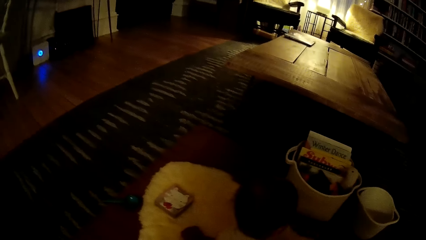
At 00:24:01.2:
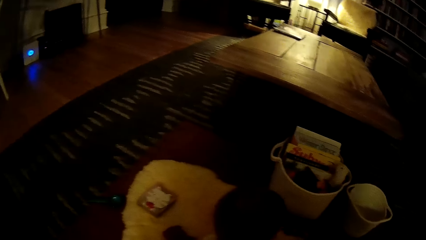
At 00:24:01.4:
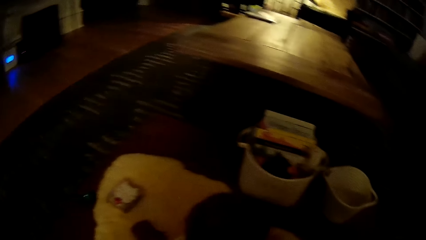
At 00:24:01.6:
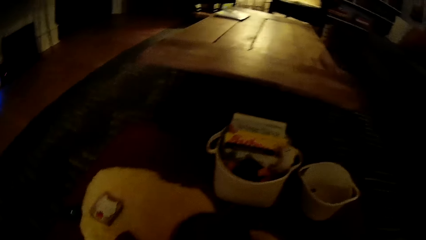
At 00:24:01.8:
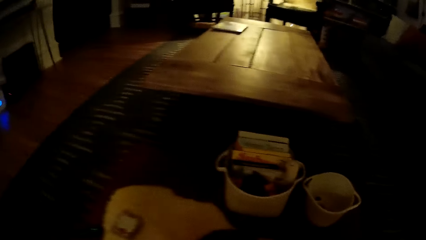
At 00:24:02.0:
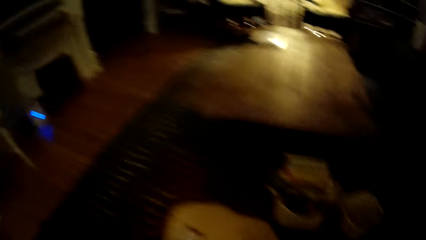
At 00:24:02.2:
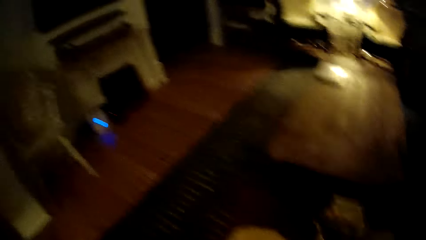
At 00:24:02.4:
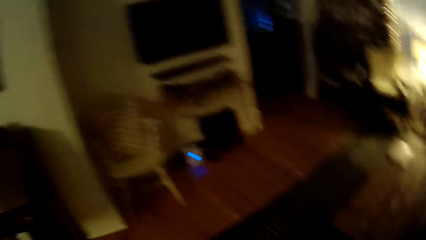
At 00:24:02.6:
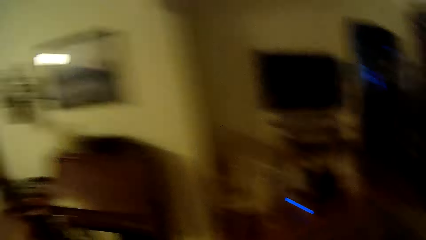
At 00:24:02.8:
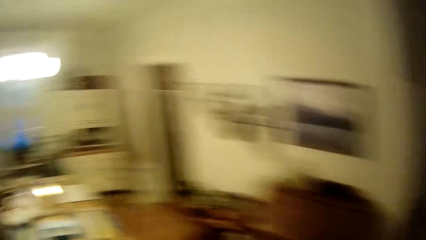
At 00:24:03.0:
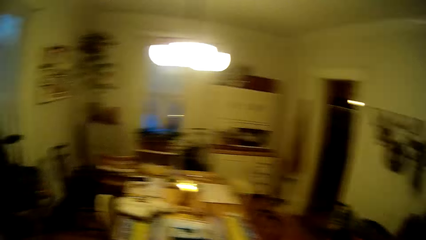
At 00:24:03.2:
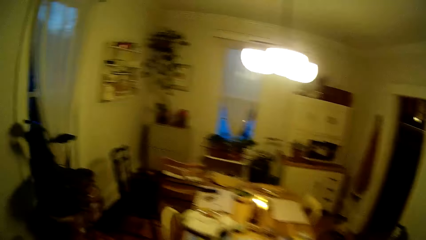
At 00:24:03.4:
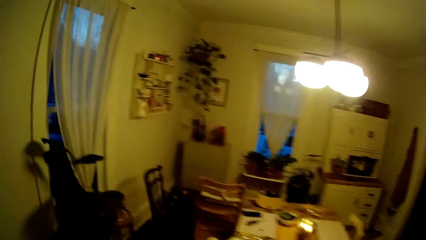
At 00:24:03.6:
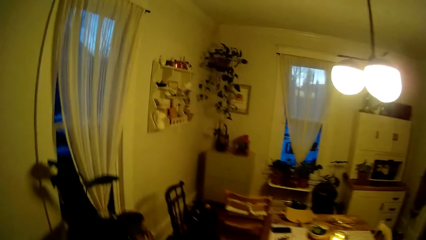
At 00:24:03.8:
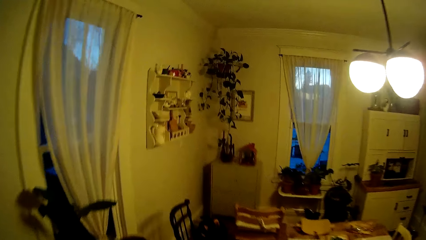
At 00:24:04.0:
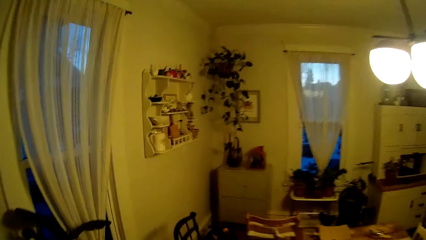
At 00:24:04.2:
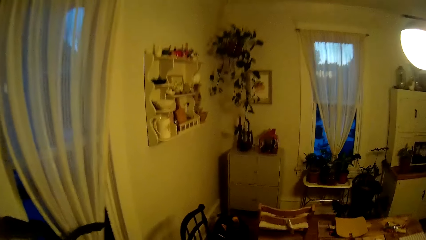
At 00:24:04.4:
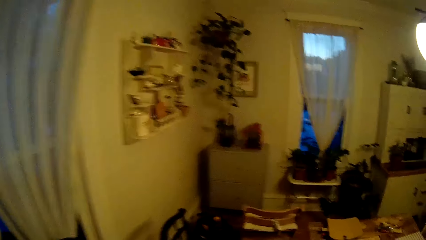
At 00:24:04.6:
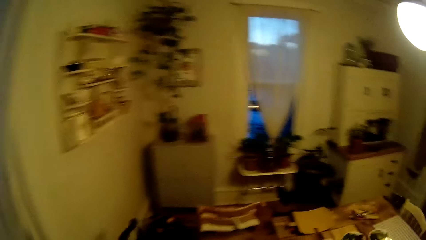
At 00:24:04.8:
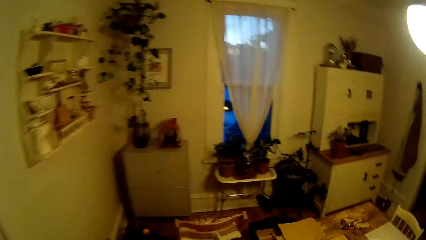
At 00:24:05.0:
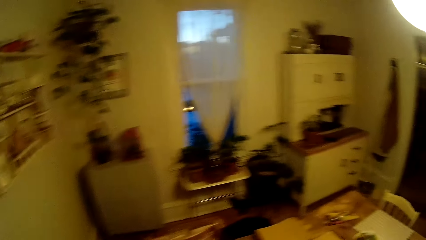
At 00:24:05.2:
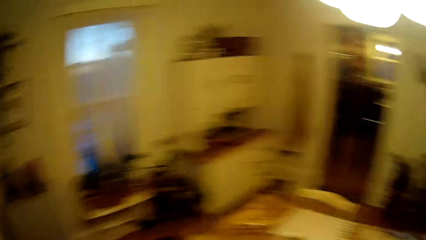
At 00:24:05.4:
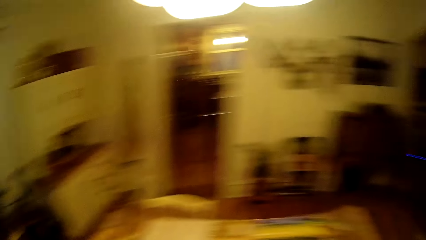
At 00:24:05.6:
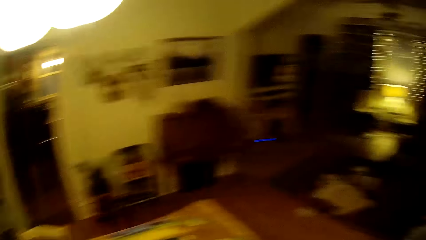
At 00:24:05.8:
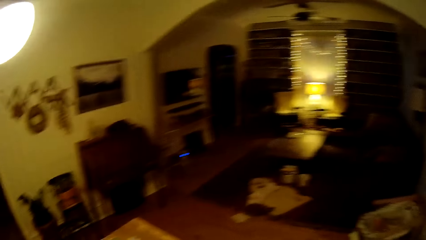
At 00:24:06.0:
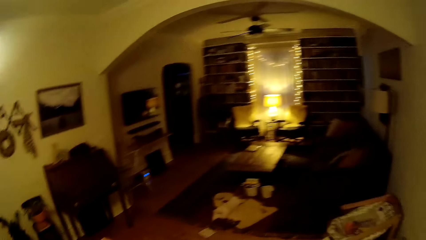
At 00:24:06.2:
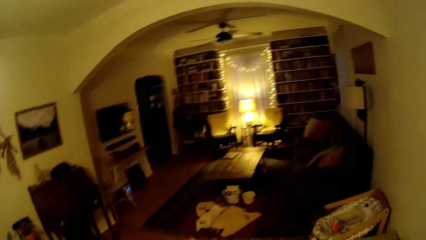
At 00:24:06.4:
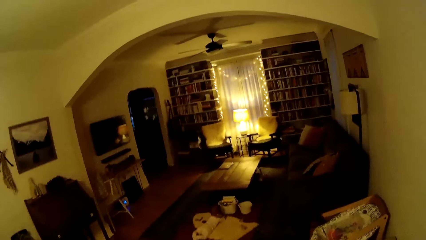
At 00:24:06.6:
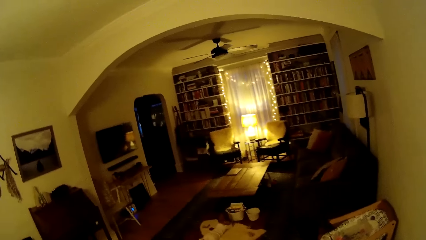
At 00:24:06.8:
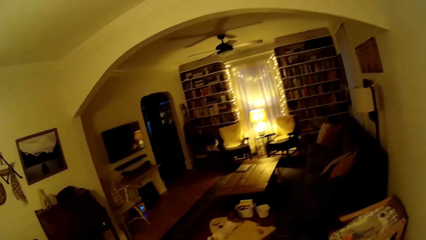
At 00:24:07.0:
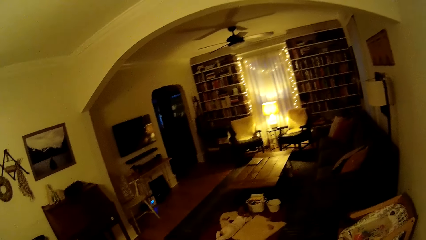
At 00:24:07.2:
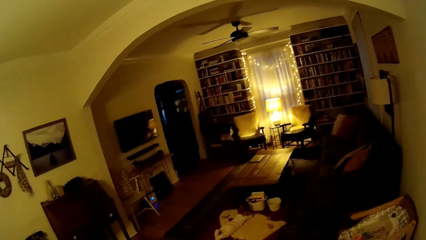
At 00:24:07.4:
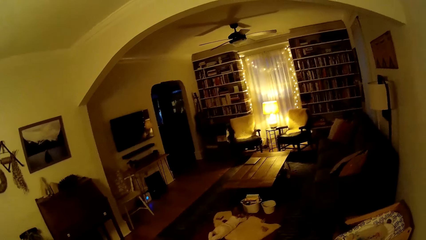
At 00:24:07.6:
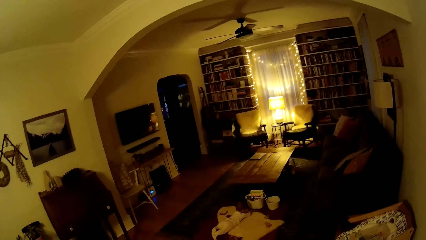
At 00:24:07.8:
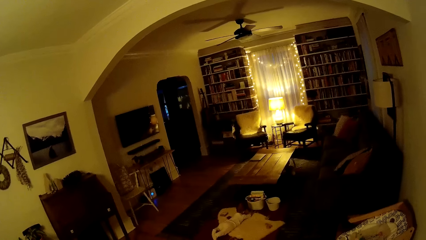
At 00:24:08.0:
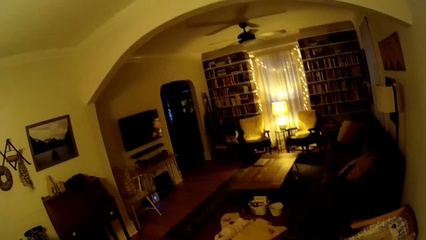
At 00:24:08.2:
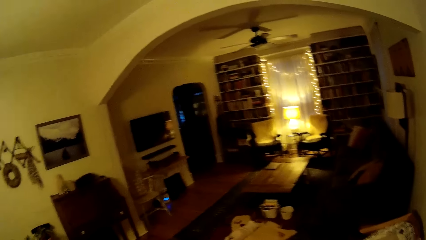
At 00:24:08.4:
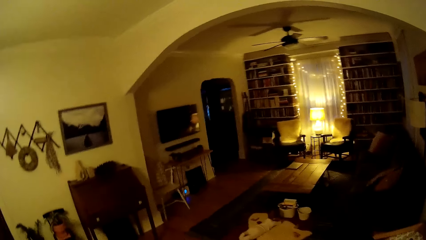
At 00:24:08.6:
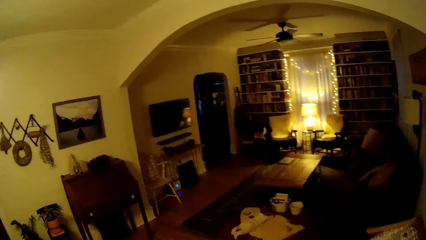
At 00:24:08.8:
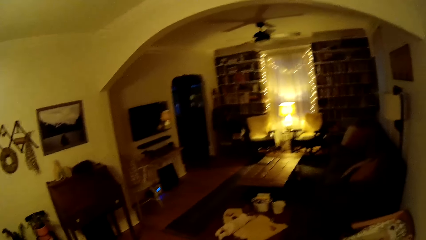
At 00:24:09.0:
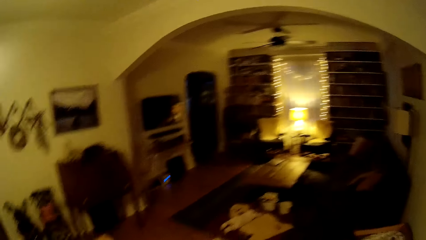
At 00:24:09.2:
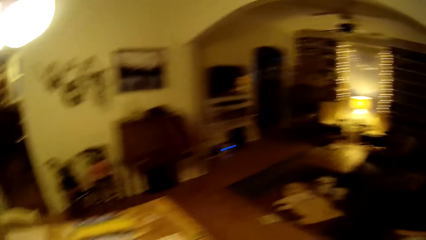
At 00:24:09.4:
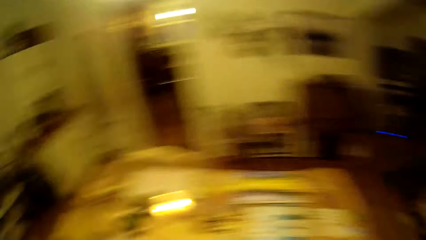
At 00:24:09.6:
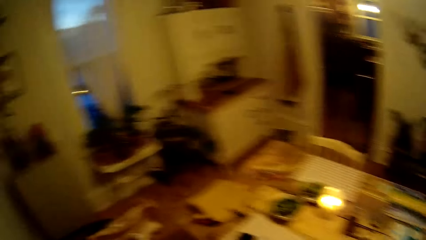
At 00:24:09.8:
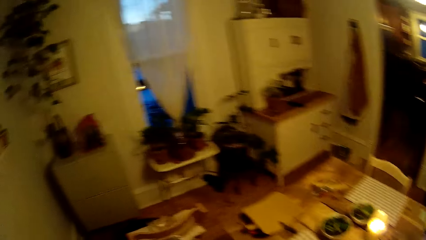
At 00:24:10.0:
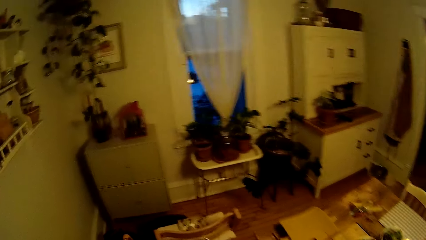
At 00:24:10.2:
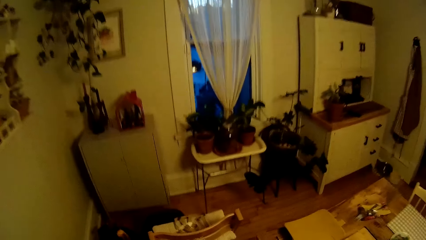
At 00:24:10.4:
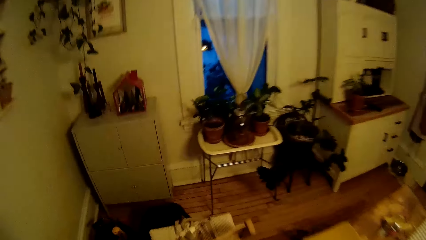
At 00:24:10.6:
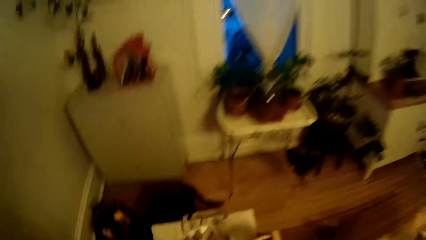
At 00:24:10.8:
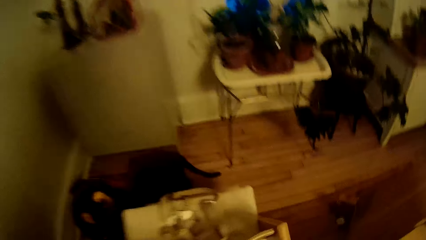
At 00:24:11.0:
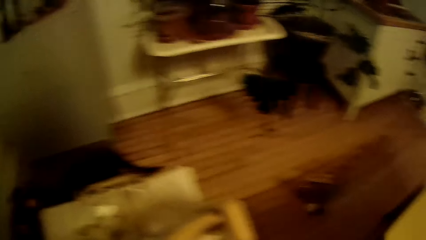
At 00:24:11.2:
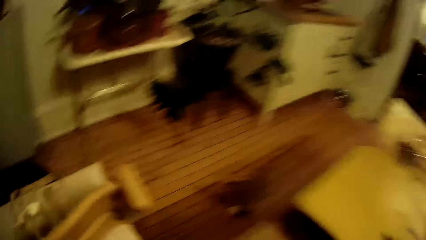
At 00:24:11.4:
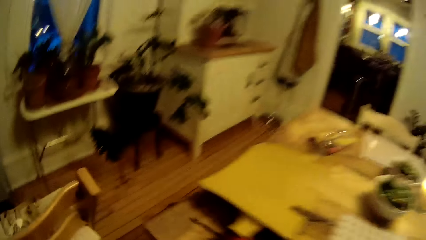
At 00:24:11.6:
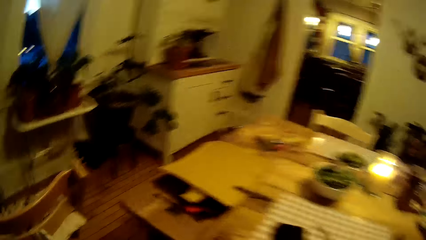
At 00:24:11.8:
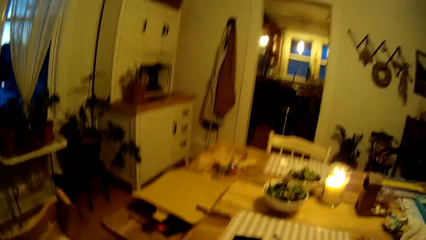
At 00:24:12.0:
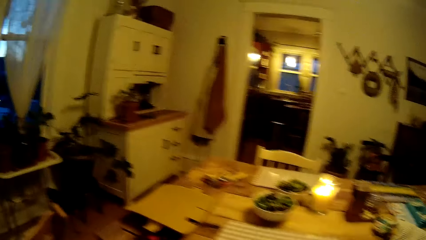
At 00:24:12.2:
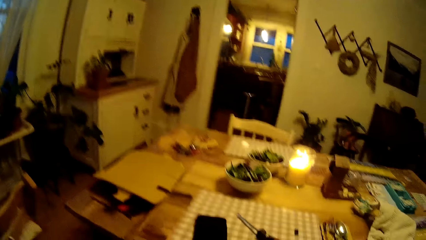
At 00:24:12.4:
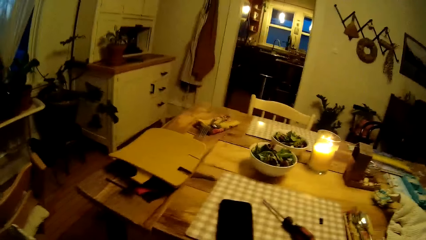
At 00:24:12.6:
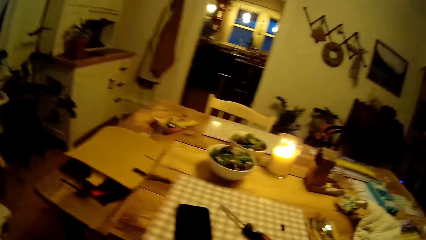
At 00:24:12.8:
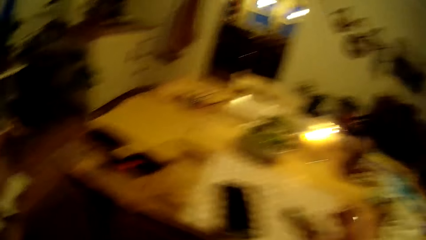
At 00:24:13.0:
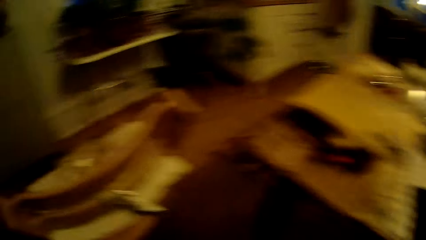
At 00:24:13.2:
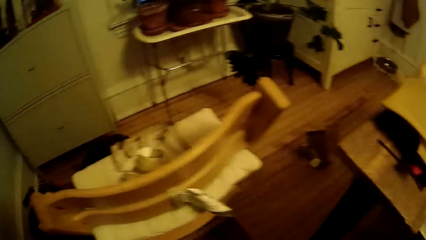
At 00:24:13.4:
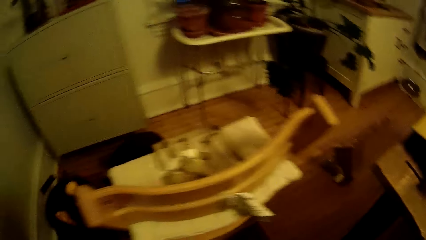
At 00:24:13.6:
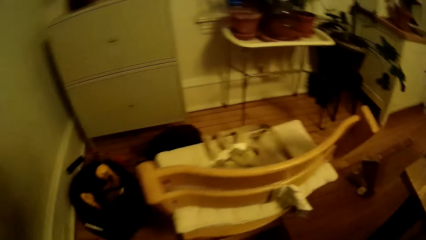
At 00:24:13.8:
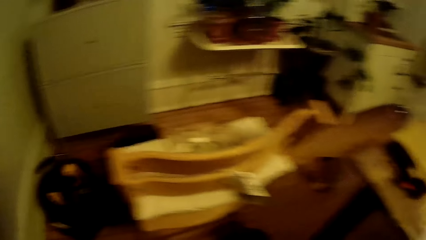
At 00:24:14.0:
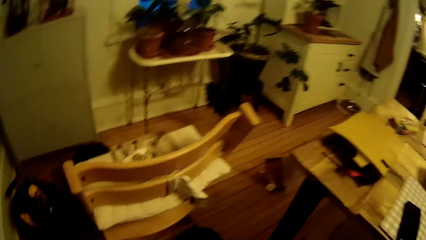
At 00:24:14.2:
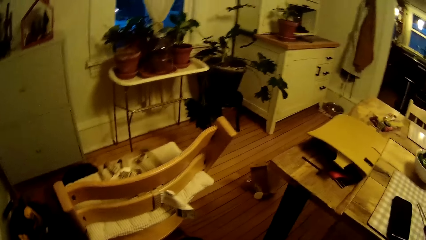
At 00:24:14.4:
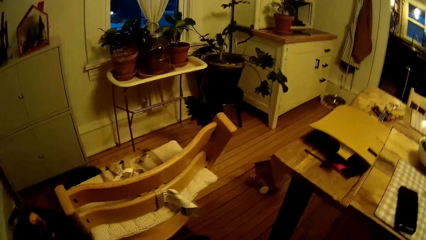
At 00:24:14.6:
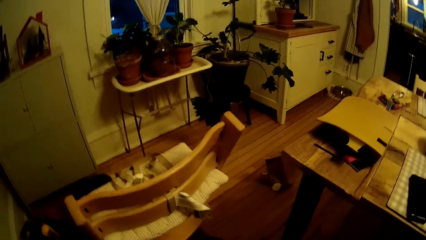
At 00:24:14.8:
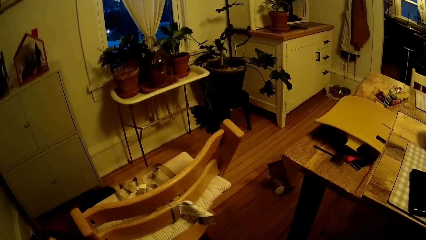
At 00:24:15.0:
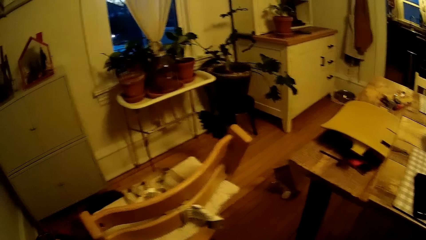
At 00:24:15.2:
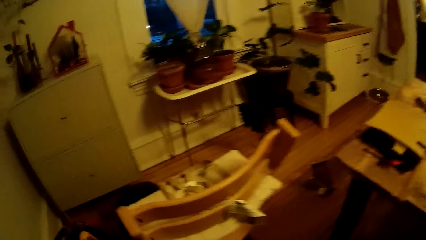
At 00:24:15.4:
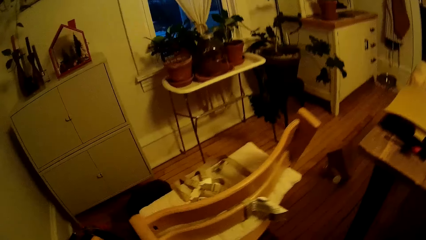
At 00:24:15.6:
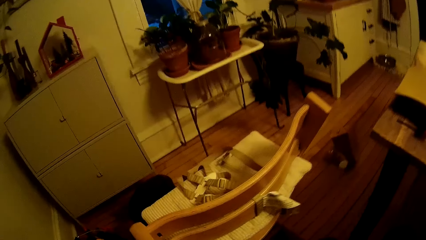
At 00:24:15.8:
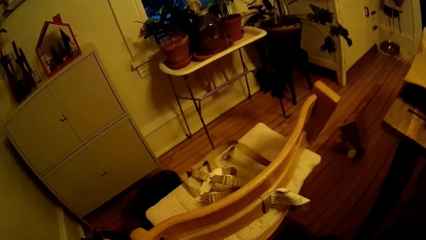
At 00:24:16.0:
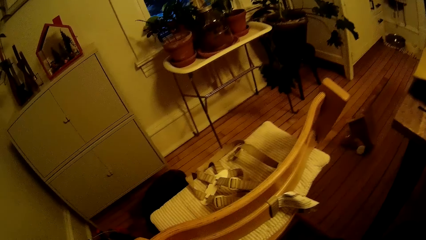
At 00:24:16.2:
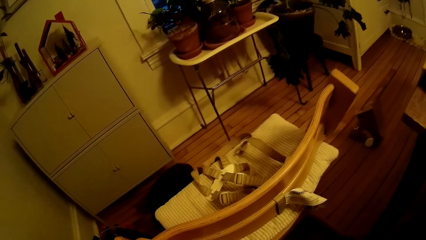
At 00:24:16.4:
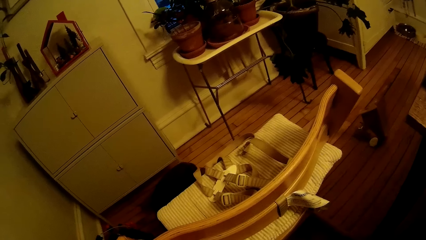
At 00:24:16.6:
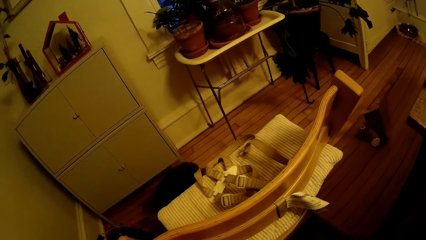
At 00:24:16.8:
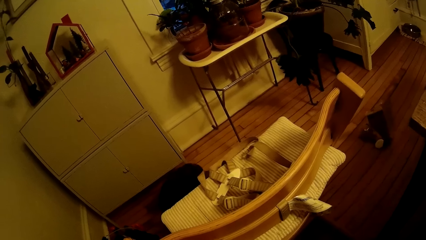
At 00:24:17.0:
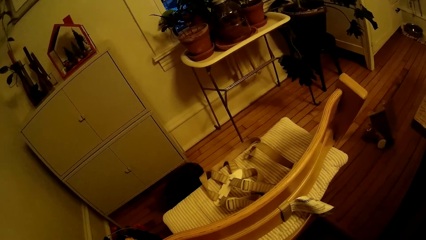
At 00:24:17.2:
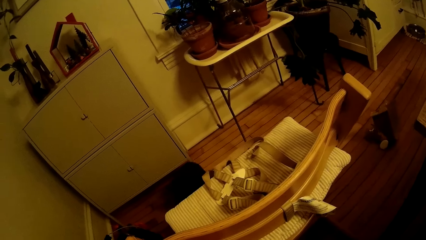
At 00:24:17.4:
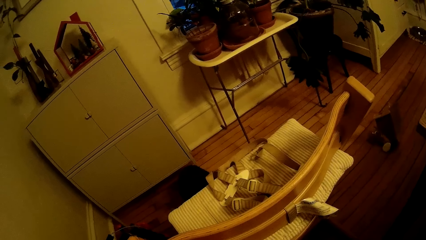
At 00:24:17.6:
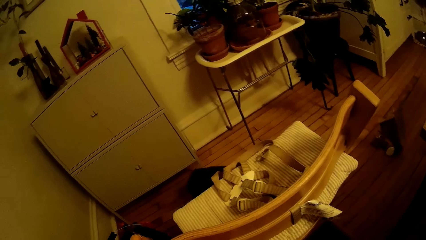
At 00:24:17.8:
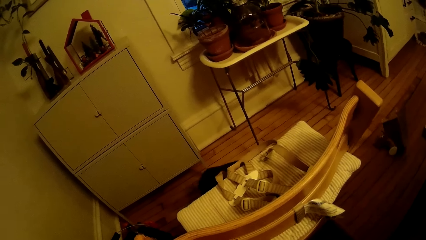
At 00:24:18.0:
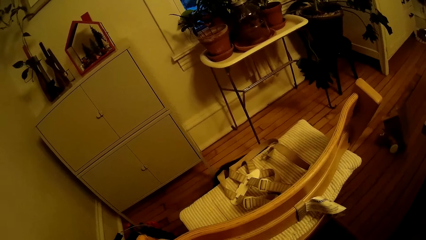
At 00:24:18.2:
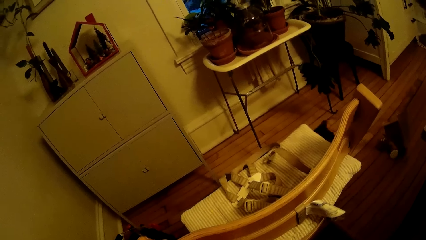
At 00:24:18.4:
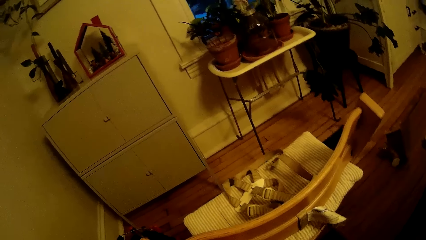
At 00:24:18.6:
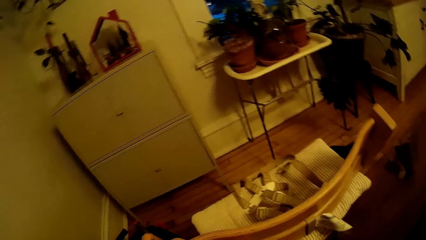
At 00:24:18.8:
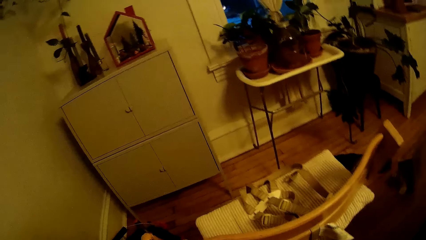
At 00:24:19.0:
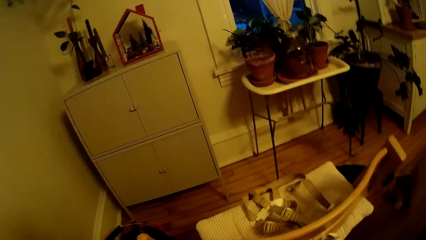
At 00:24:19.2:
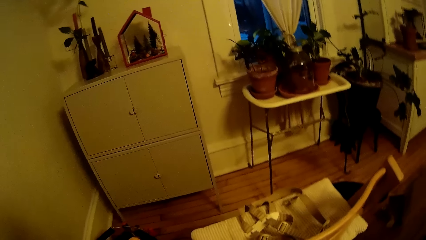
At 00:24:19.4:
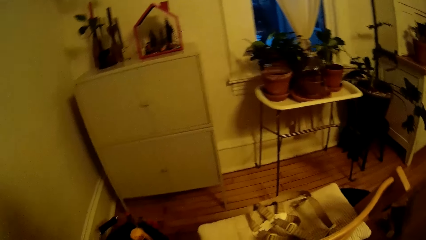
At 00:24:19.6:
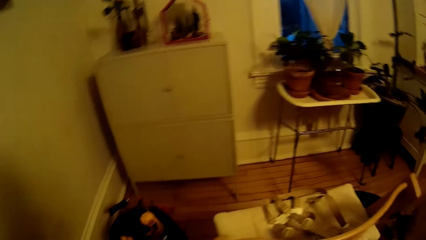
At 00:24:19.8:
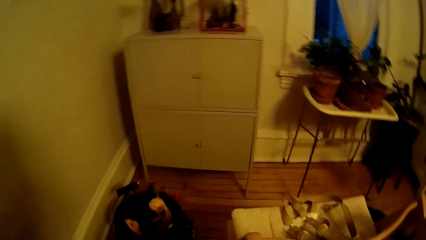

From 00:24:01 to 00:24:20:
The camera wearer carries the baby. They walk in the room. They interact with the baby.
